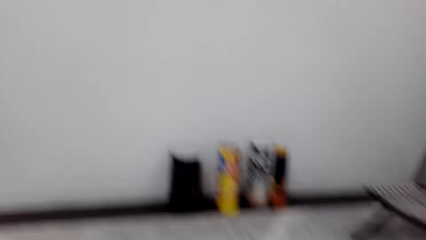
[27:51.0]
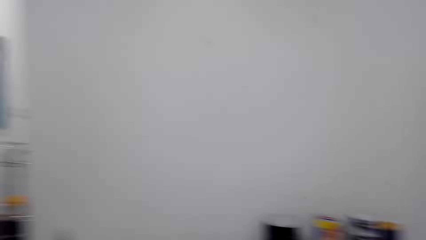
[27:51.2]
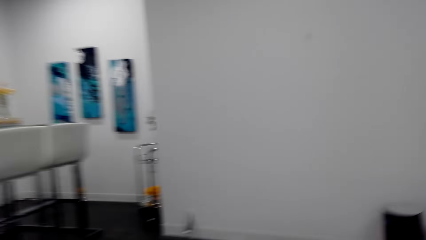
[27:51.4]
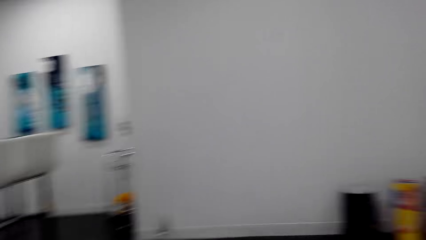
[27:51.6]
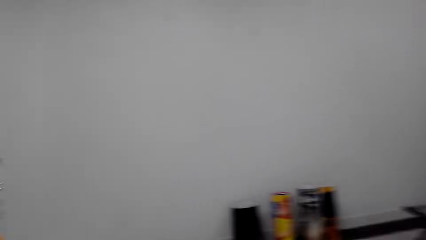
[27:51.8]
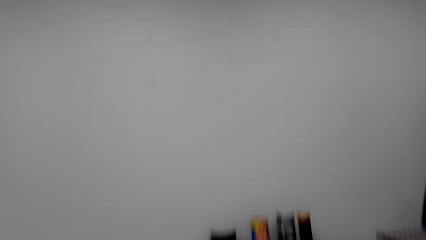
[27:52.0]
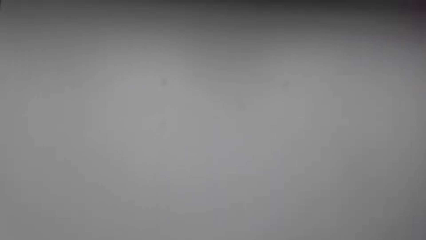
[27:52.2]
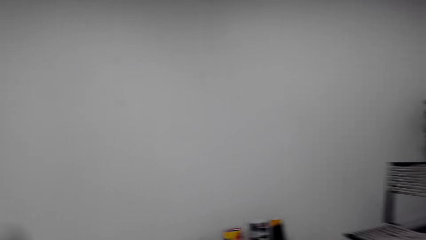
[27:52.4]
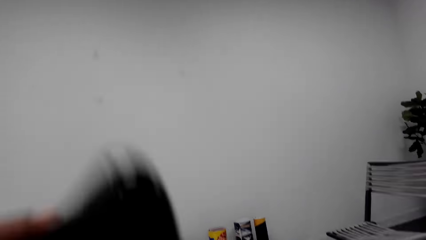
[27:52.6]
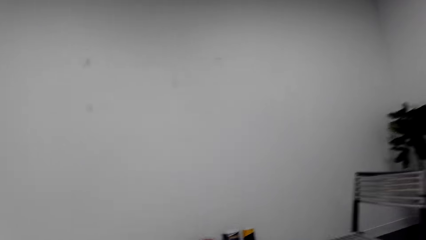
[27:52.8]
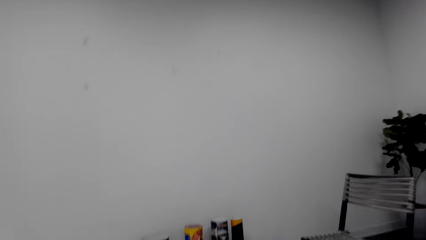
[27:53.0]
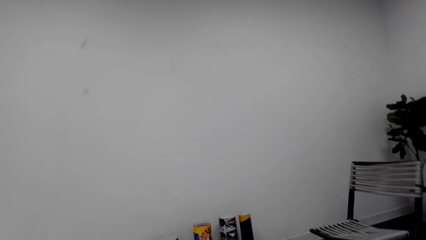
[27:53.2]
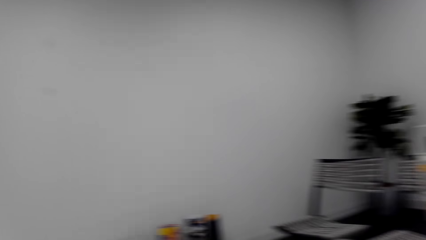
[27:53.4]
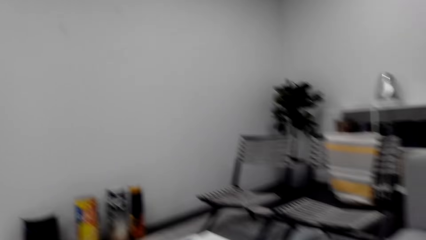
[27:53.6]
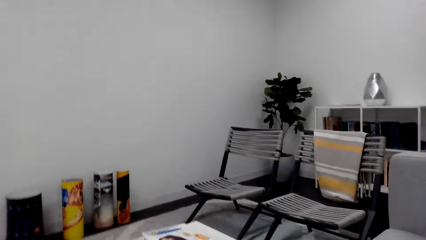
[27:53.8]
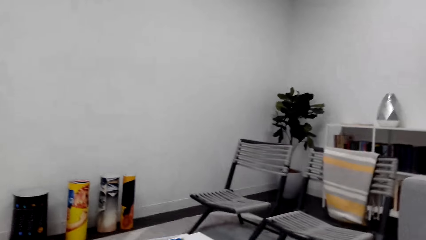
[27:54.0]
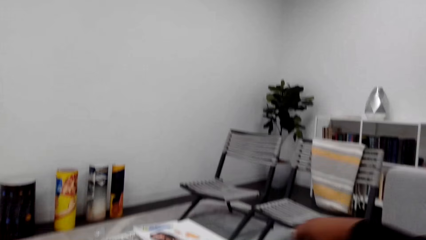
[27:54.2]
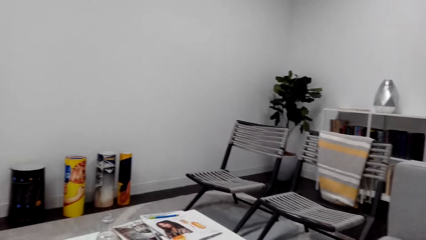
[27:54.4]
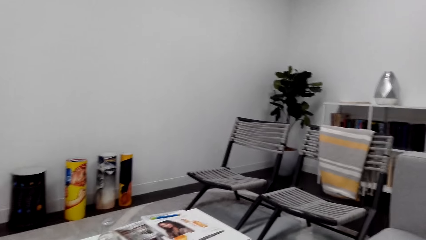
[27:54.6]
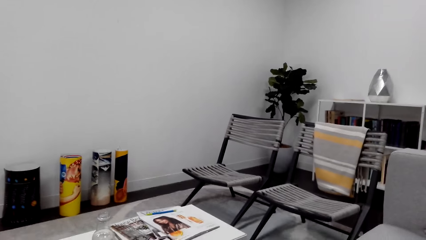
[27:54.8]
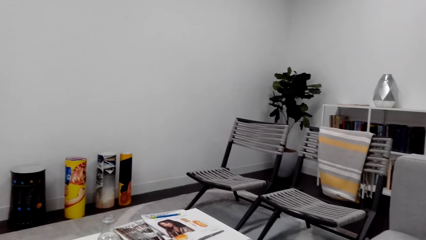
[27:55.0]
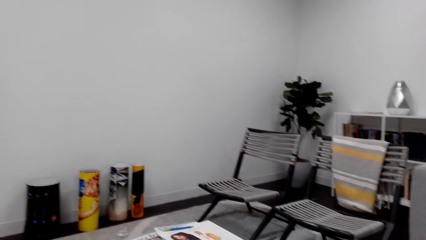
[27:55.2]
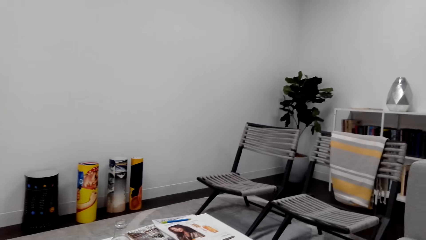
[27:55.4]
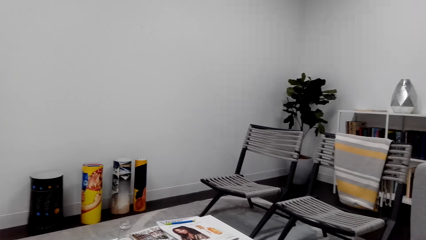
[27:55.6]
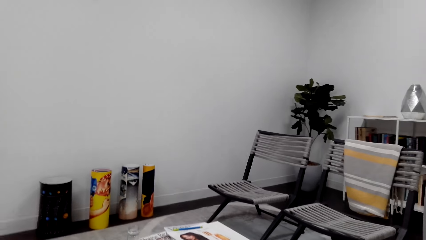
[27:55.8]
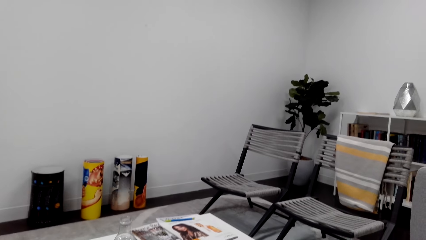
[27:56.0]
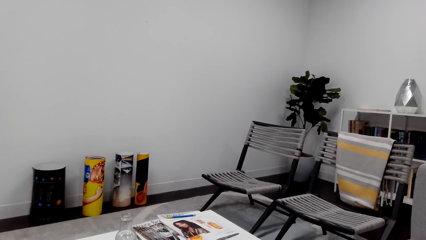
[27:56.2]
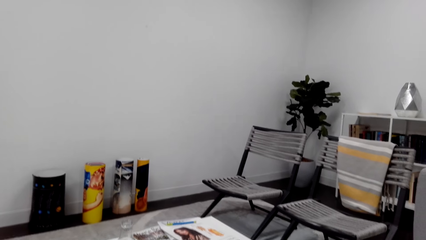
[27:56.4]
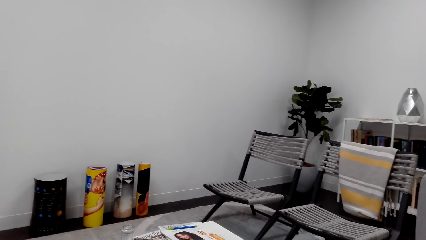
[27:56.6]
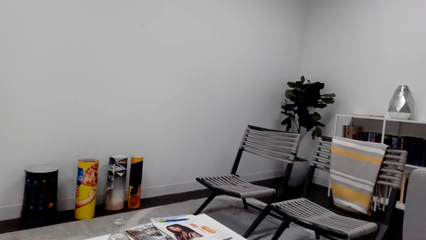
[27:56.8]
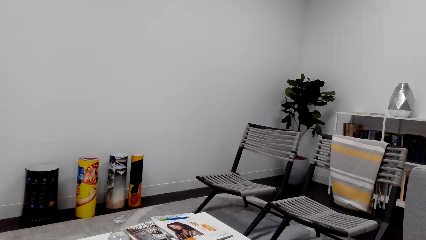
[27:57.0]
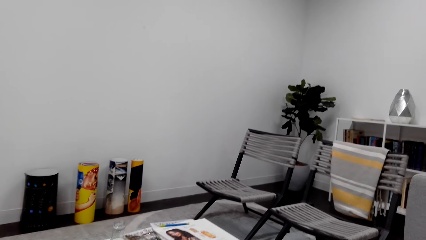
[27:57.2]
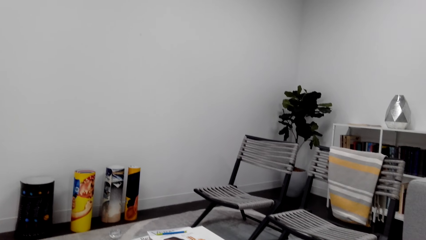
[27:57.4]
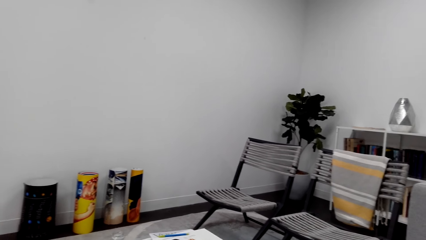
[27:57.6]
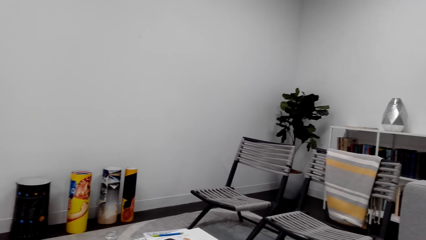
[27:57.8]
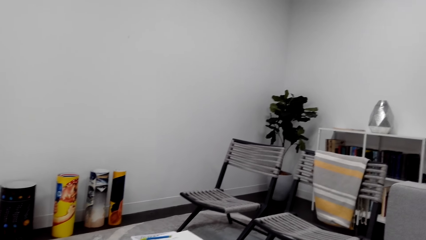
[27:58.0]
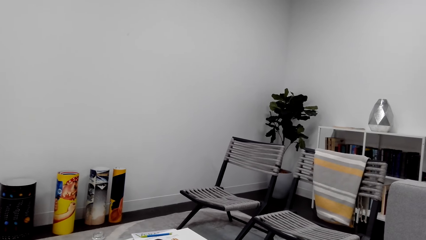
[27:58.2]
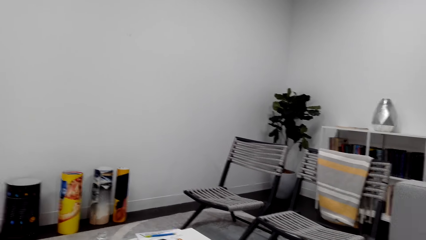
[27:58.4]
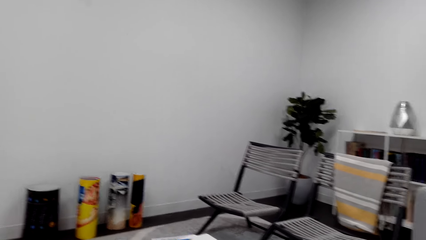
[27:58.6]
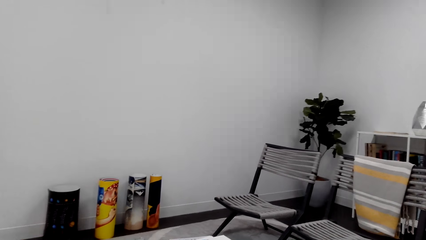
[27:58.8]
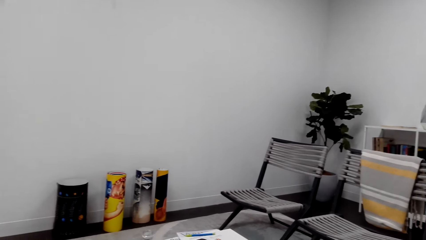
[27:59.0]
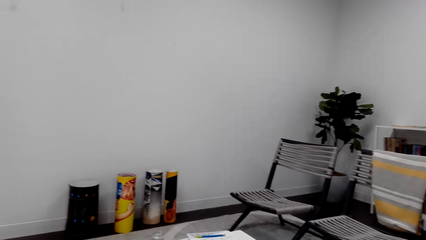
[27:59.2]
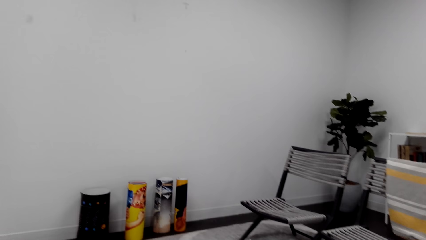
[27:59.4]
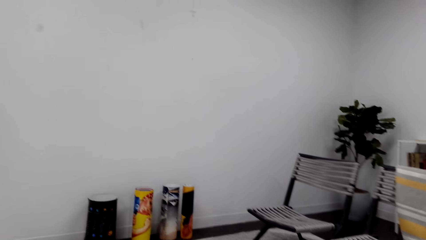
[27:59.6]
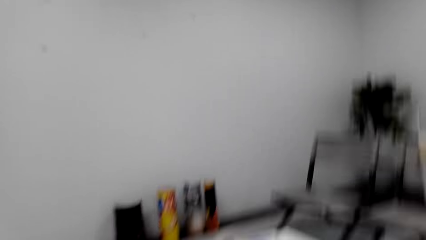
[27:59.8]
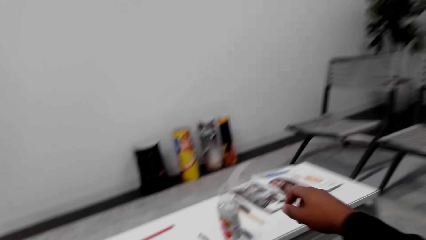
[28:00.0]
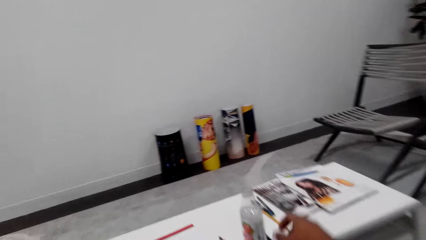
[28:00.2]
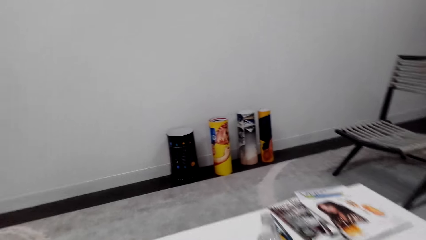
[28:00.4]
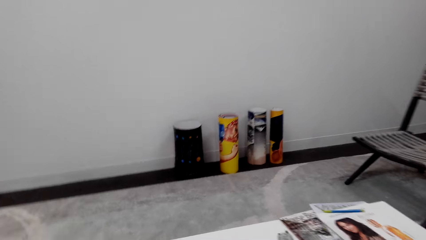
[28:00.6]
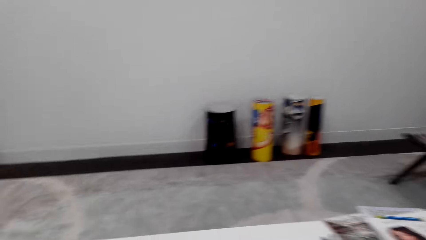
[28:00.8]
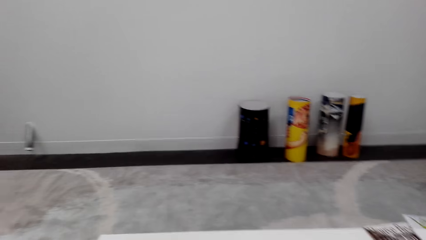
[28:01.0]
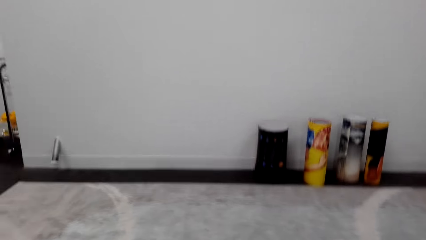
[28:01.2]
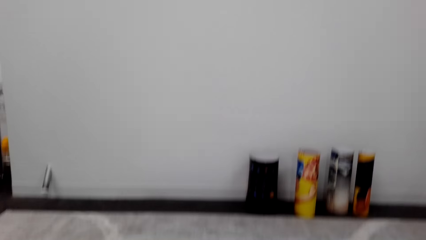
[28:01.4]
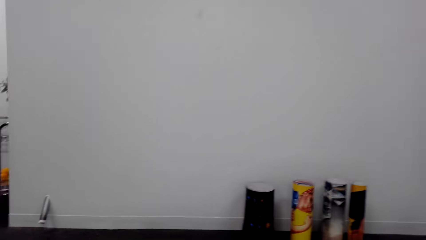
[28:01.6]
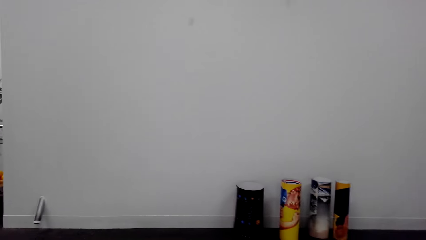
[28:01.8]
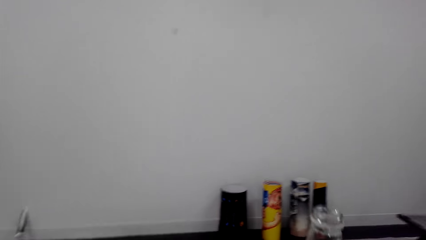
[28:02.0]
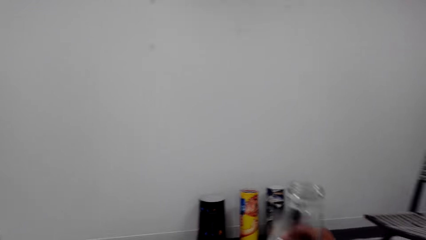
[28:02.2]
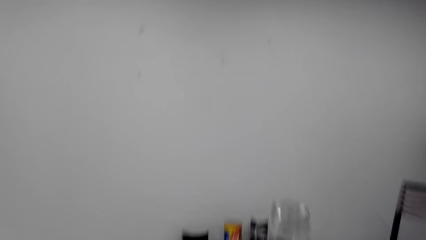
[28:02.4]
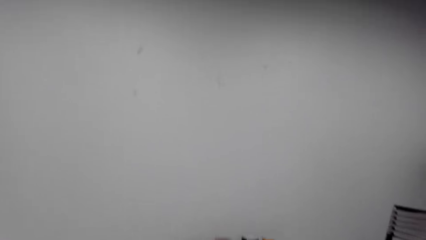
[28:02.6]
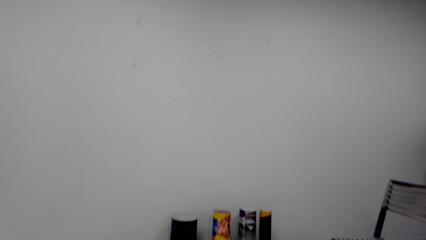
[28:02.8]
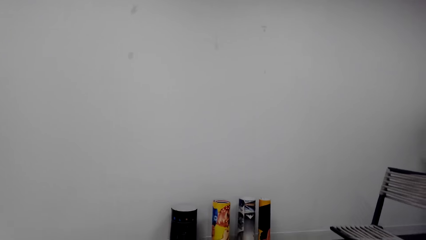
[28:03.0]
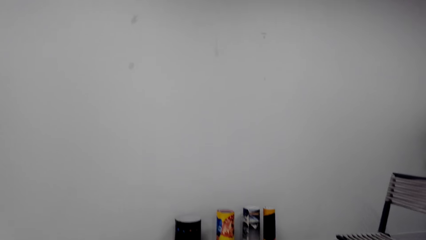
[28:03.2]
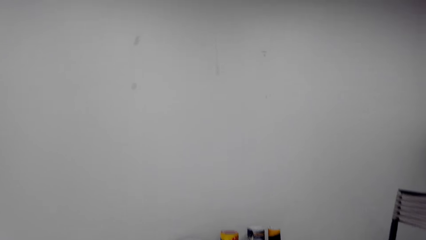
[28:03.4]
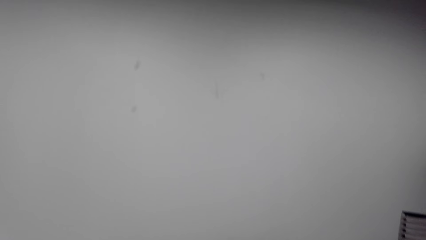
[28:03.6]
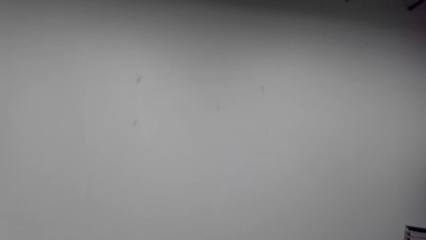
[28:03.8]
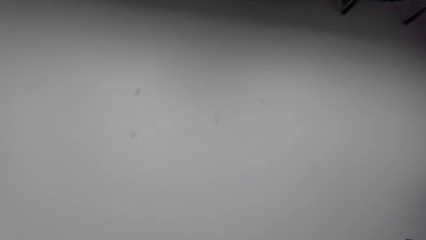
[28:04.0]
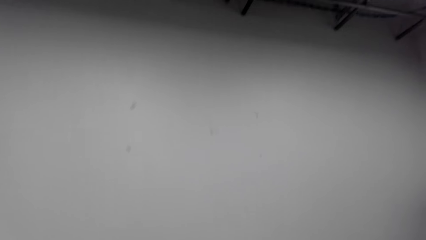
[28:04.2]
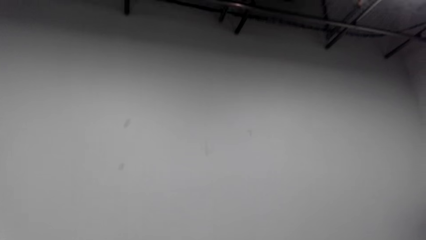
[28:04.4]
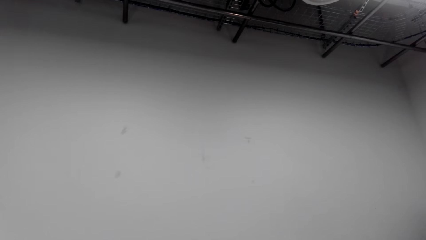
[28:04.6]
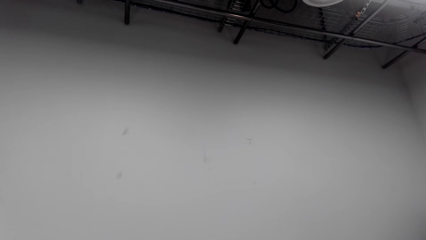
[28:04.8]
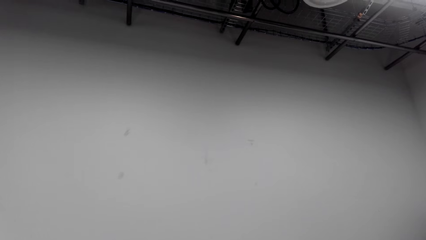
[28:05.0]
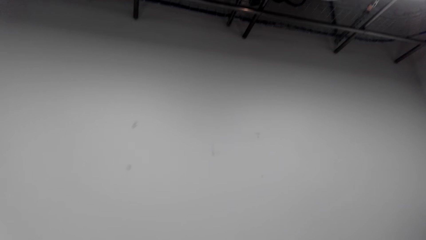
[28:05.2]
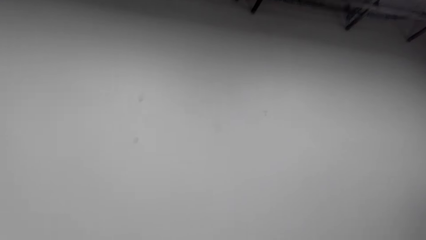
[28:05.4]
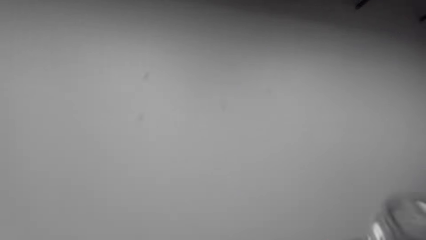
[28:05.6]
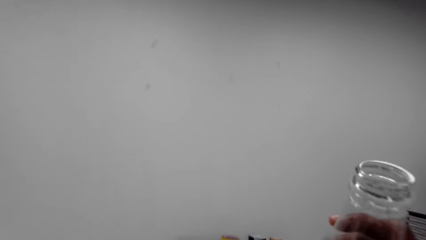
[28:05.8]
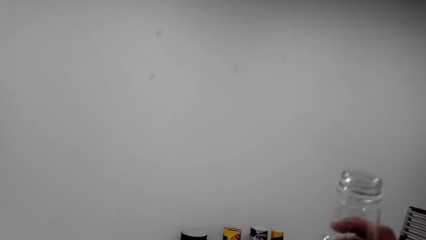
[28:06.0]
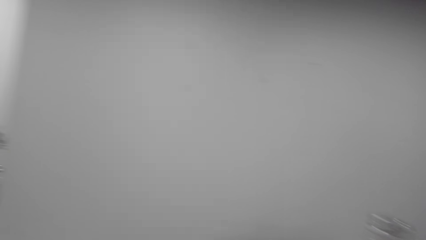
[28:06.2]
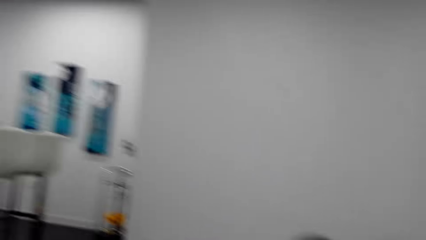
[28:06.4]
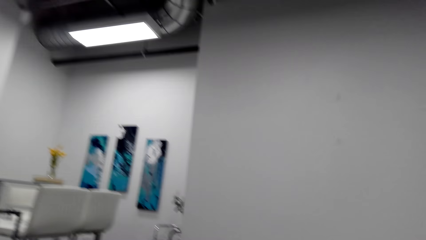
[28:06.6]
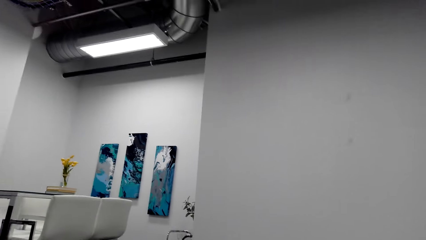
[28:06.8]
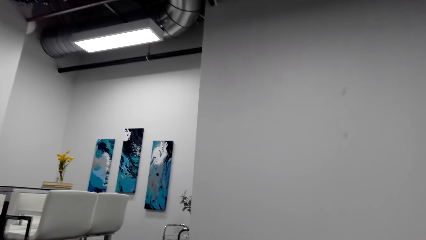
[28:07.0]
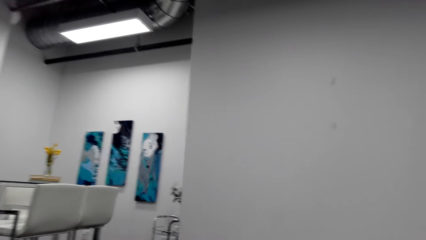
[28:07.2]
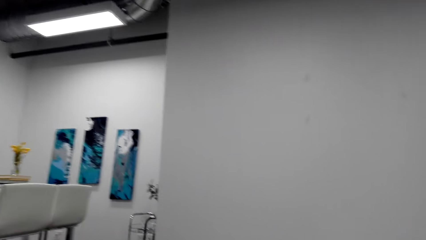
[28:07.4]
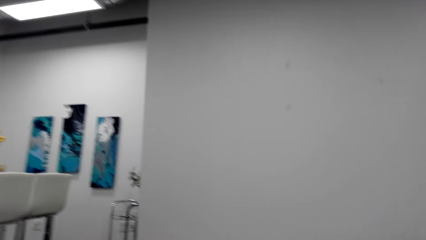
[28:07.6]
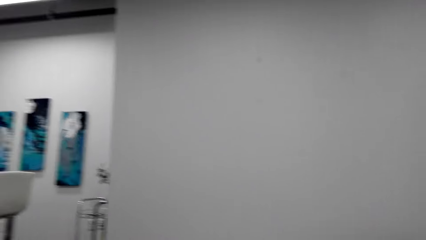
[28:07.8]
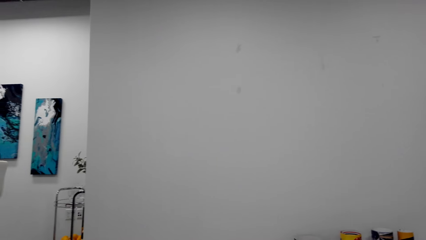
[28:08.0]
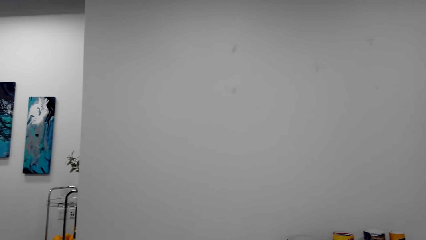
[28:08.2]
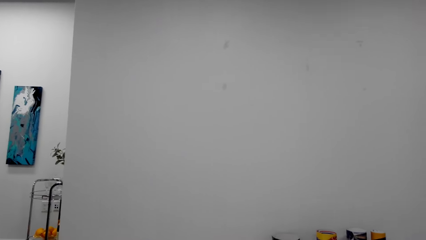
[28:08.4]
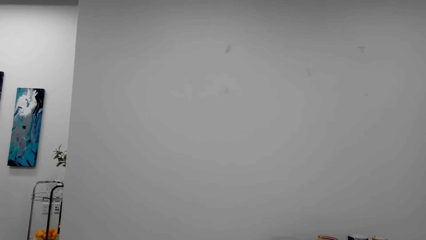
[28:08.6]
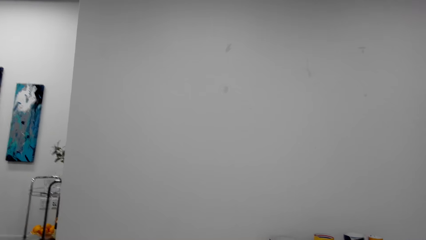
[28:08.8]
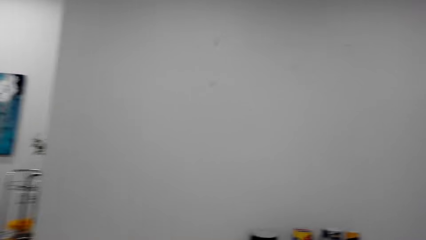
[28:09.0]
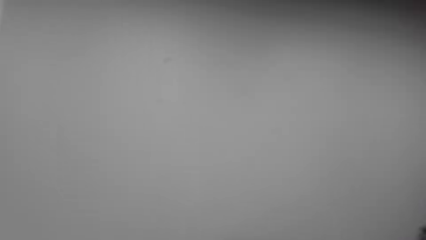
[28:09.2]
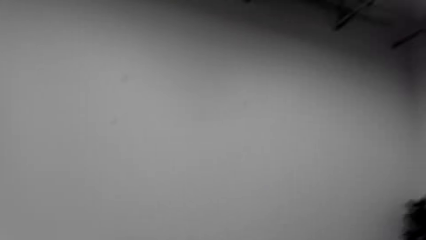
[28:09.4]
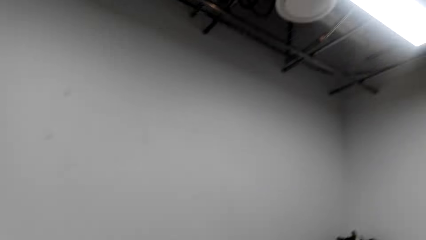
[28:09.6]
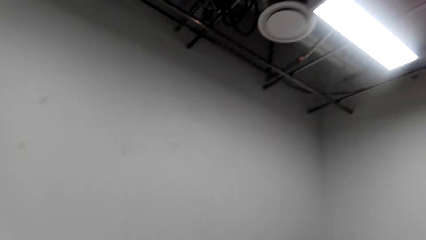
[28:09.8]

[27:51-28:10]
The camera wearer lifts a phone. They look around. They lift the right hand. They look around. They lift a bottle. They look around. They lift the bottle. They look around.
